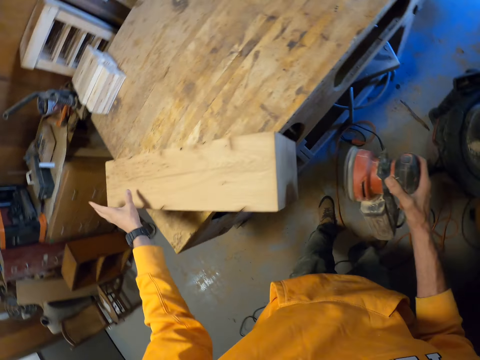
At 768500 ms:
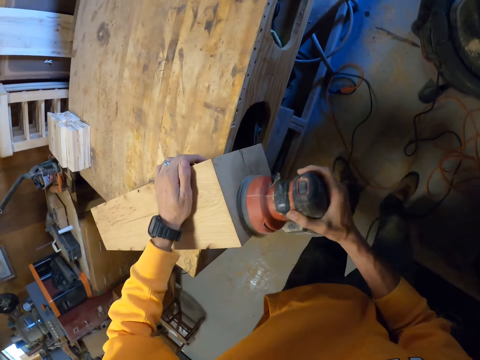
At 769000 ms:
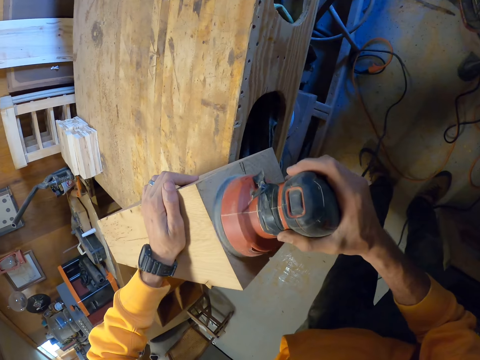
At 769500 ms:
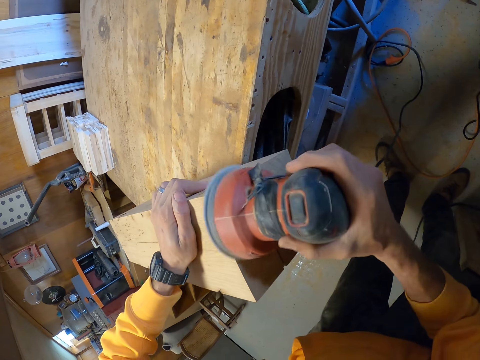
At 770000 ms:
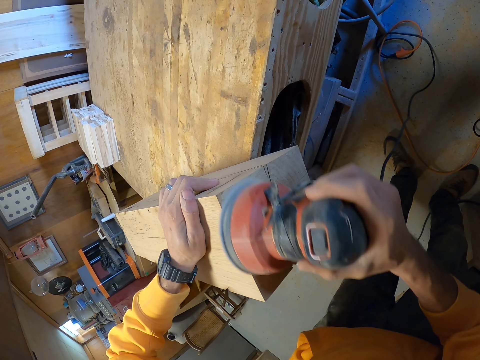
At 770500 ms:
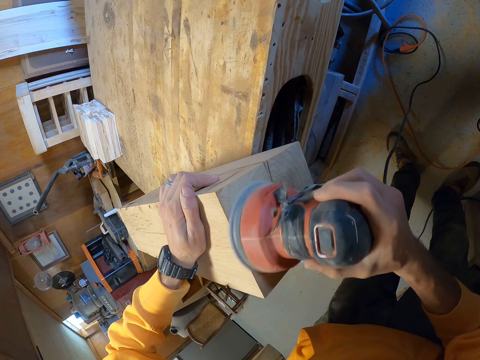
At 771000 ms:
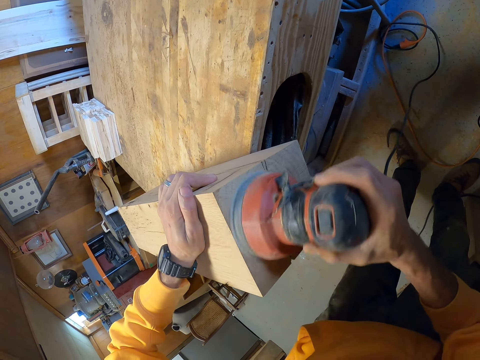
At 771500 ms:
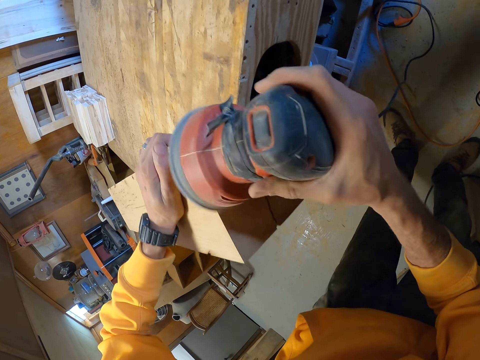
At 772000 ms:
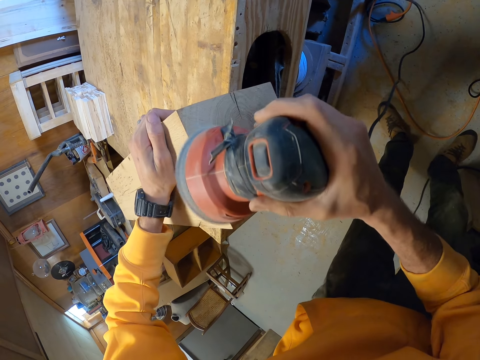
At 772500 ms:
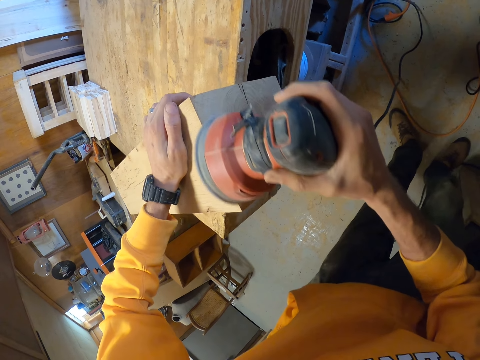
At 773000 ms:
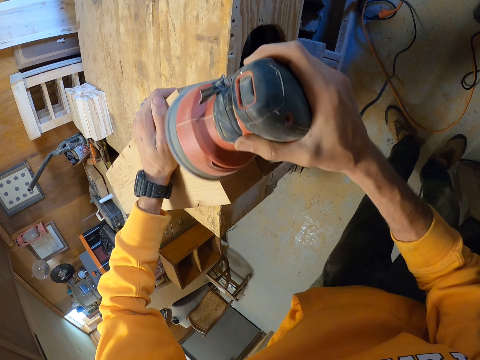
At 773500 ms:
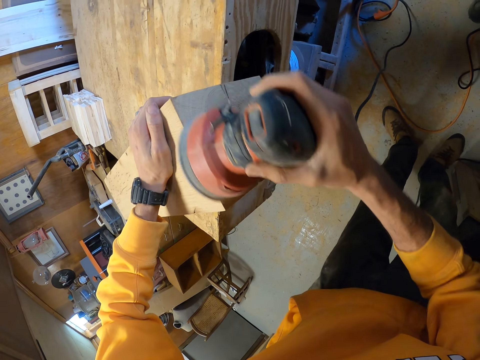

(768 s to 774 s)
The camera wearer pushes the timber. They smoothen the timber surface with the sander machine.

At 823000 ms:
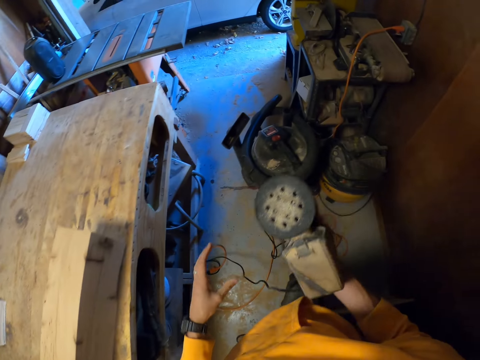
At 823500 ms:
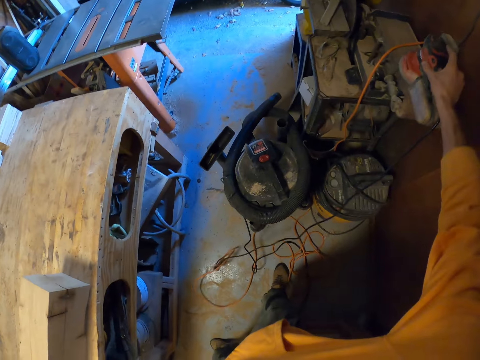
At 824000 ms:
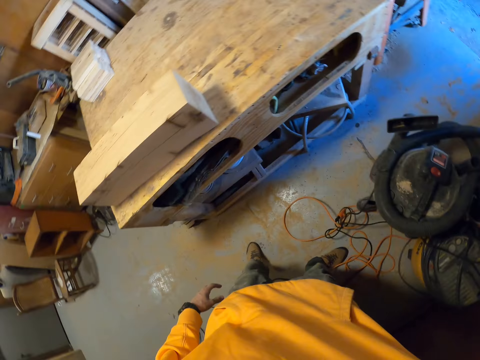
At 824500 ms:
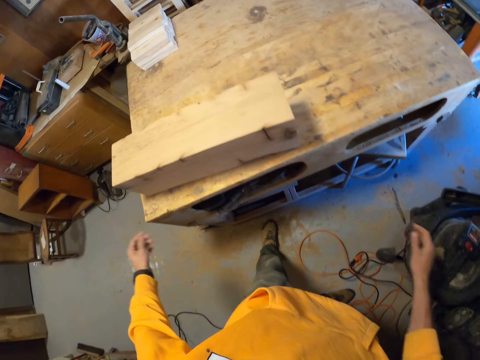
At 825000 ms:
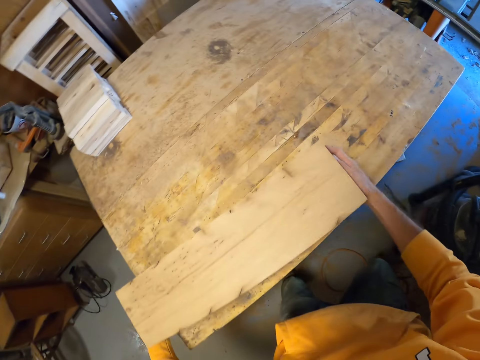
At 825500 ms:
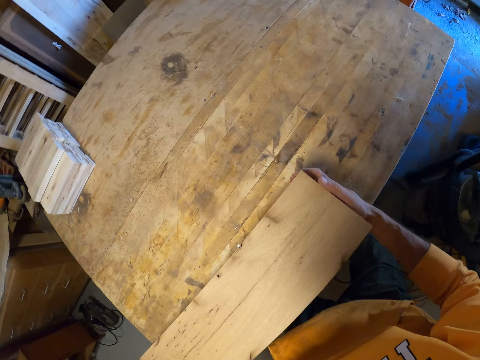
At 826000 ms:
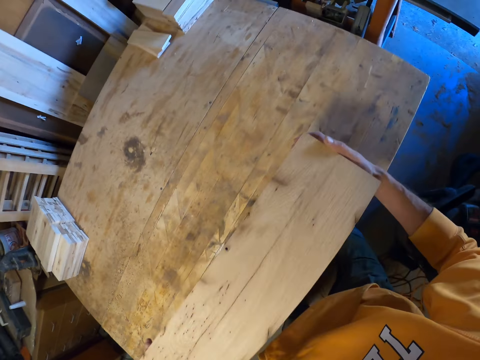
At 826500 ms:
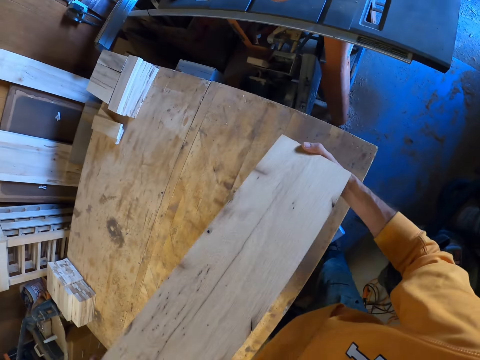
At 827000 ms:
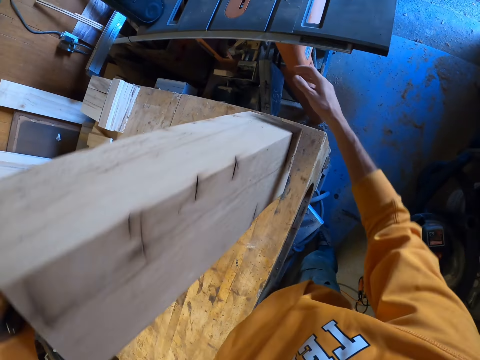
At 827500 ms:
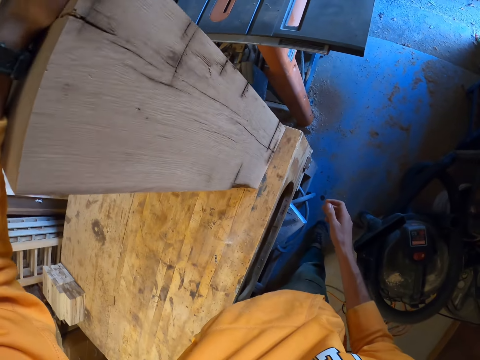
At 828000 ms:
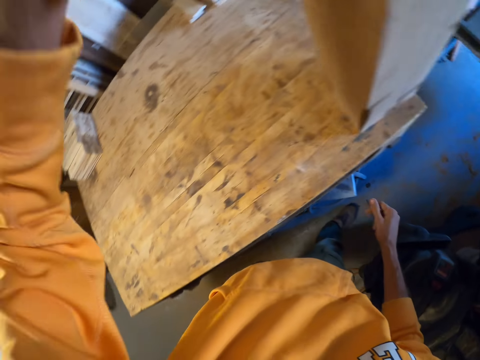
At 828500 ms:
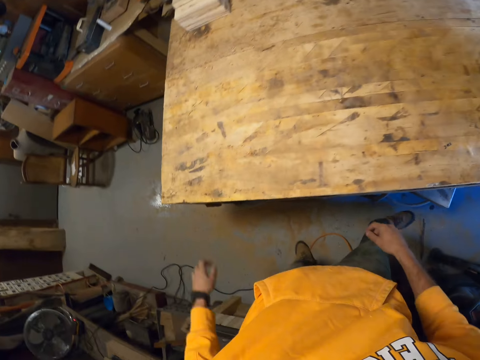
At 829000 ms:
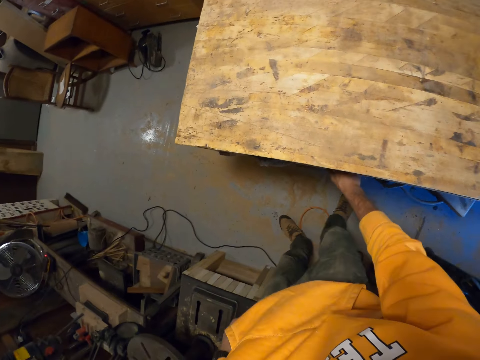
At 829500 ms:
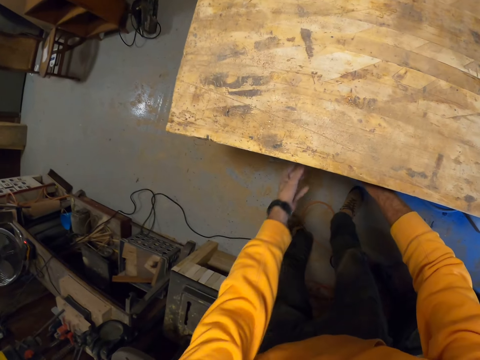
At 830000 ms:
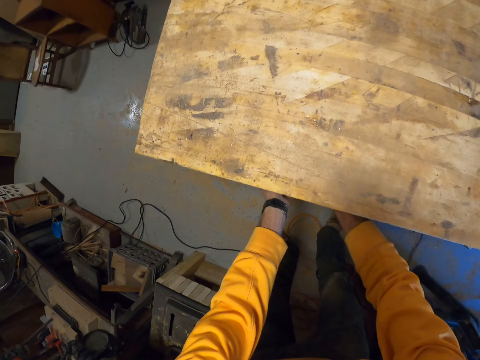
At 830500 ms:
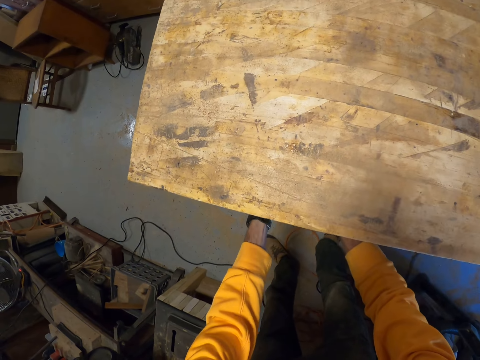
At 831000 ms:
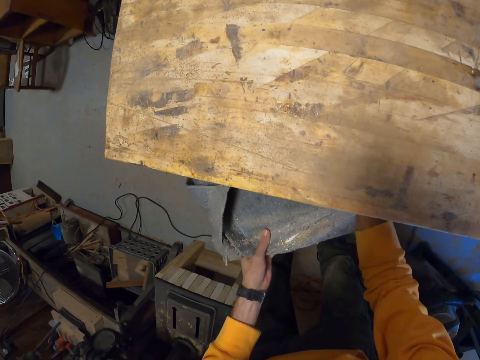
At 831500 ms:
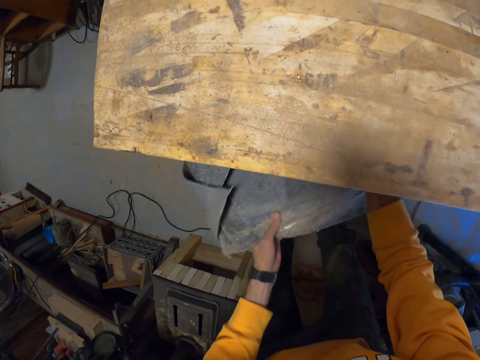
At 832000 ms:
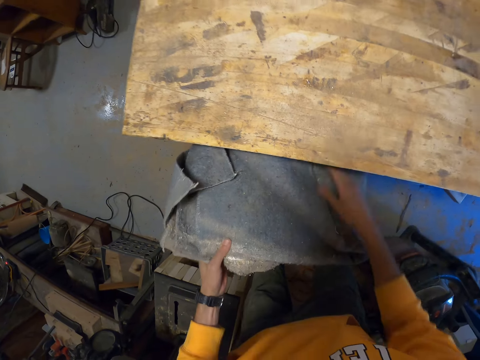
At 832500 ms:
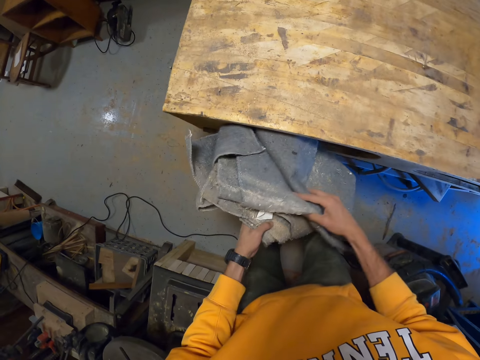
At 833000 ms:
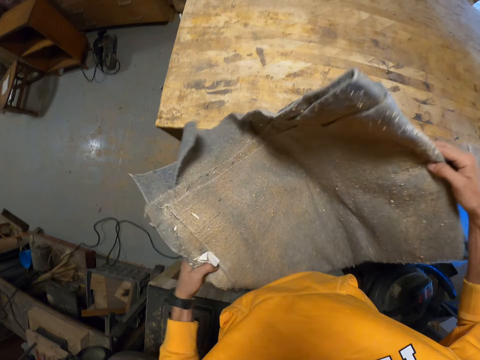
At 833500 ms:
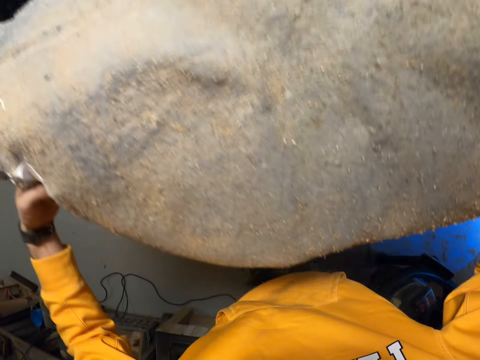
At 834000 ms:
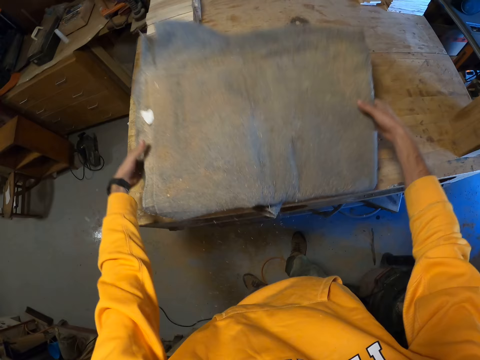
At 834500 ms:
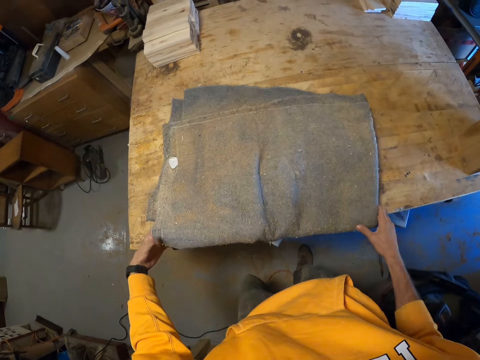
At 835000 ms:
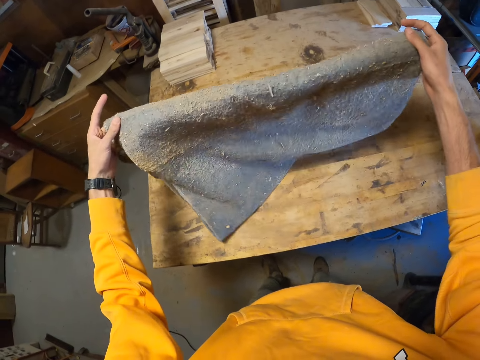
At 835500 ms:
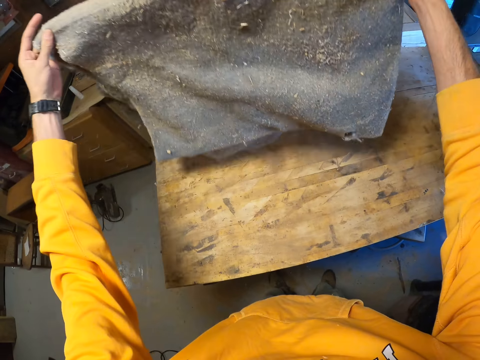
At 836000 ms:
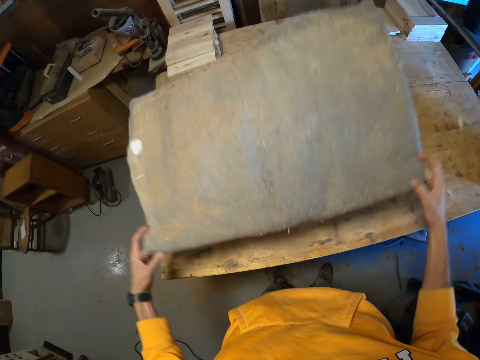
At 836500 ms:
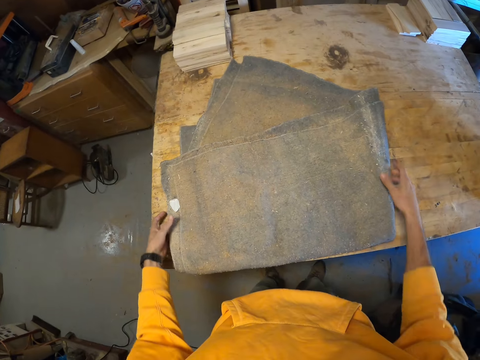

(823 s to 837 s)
The camera wearer drops the sander on the shelf. They touch the timber and move the timber on the workbench. They turn the piece of wood over. They pick out a carpet from the workbench. They drop the carpet on the workbench.

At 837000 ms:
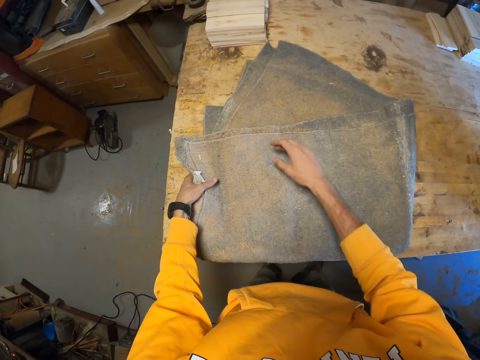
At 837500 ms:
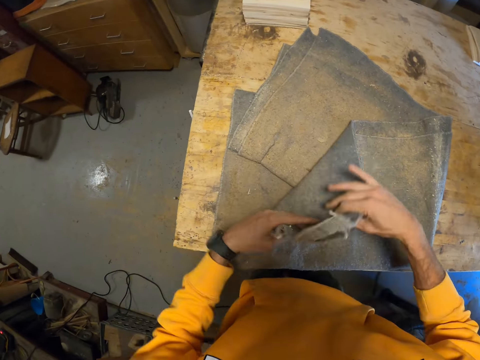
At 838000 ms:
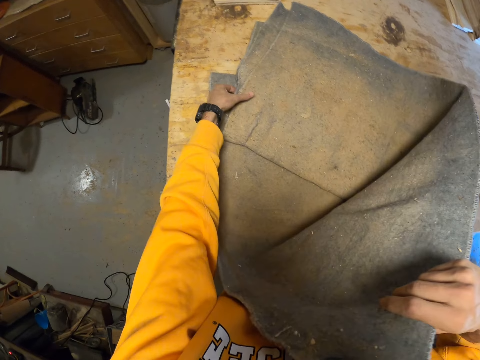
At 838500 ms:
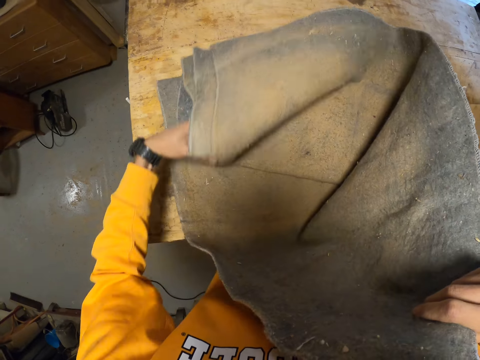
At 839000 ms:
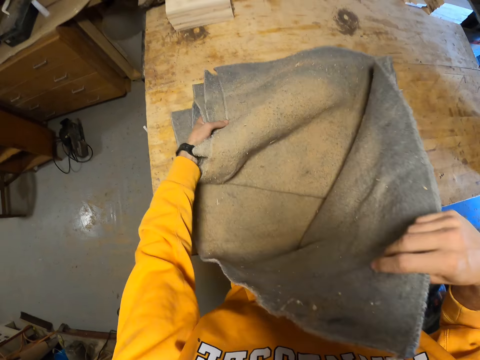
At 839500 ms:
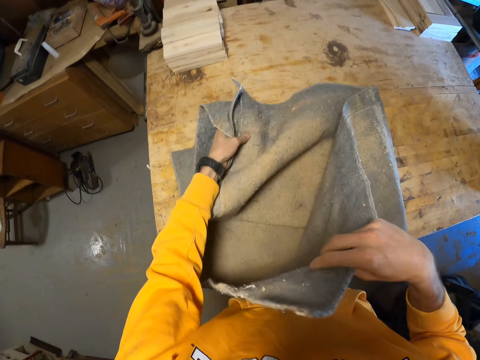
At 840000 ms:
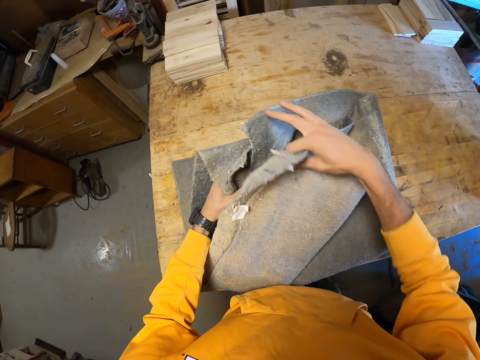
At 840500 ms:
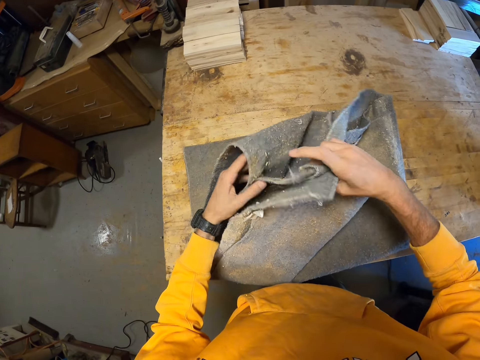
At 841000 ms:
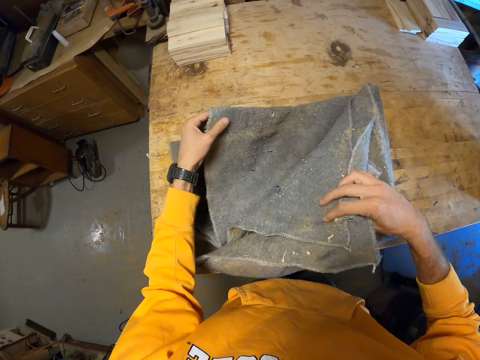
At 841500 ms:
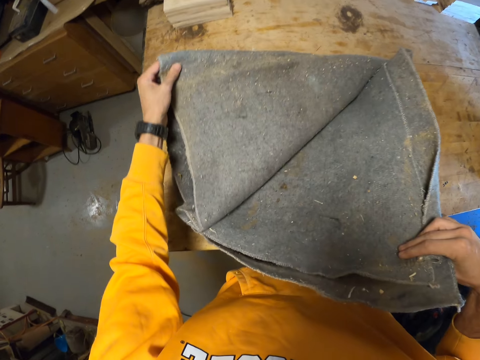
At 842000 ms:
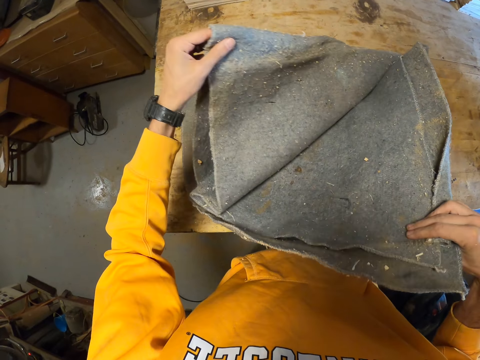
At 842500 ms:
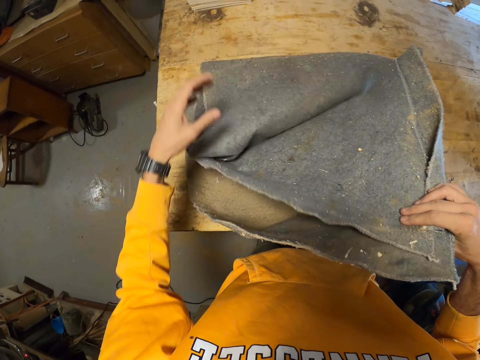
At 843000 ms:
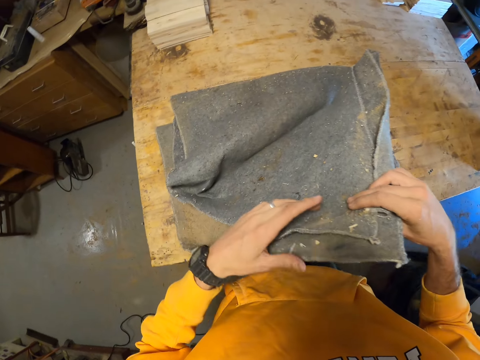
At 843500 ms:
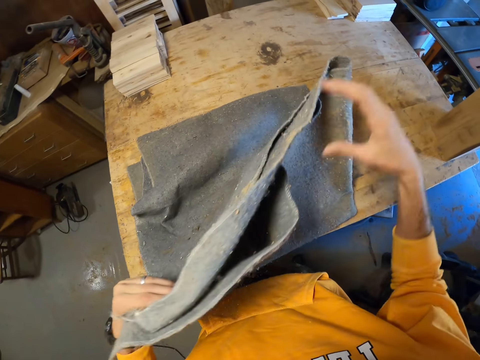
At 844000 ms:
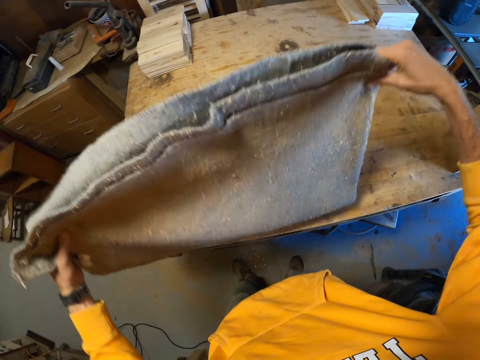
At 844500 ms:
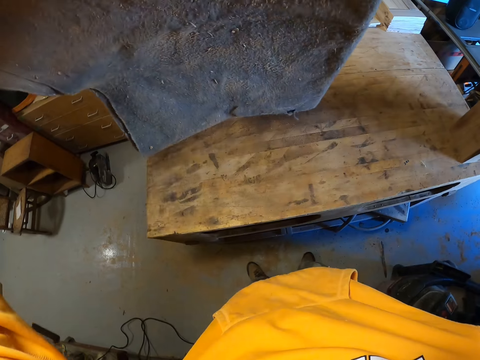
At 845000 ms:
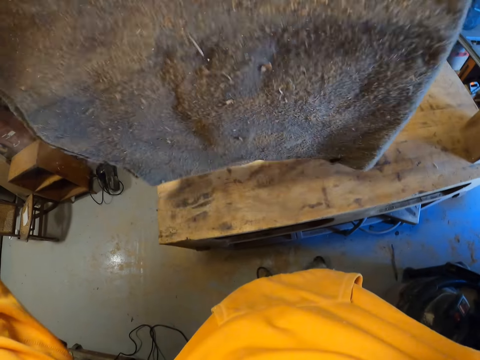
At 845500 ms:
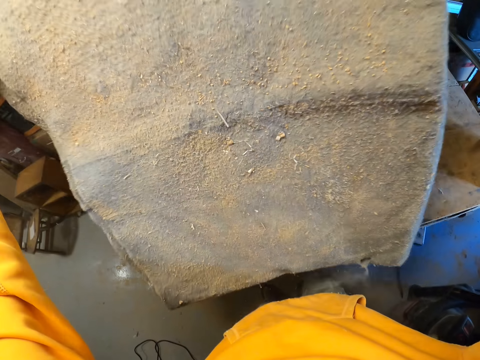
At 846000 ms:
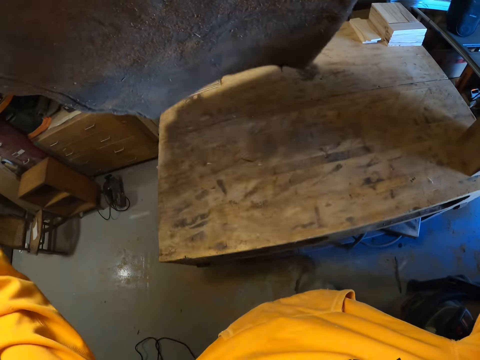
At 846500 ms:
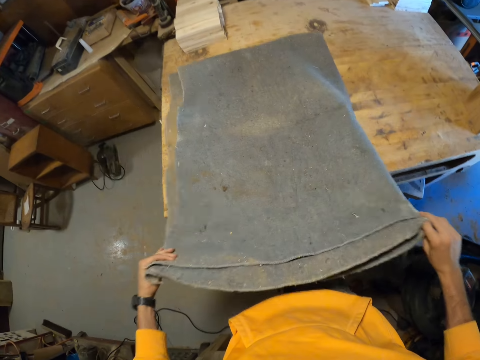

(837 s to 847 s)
The camera wearer adjusts the carpet on the workbench.
